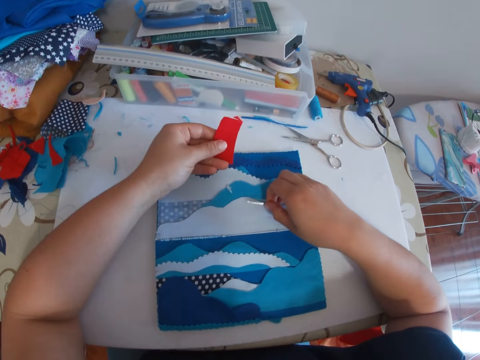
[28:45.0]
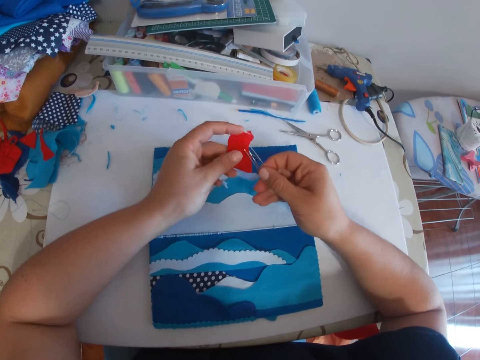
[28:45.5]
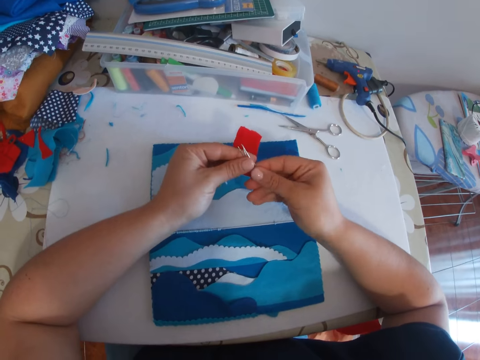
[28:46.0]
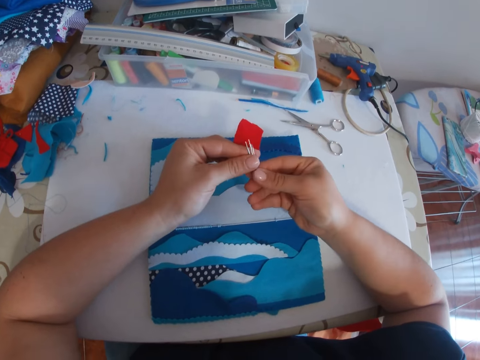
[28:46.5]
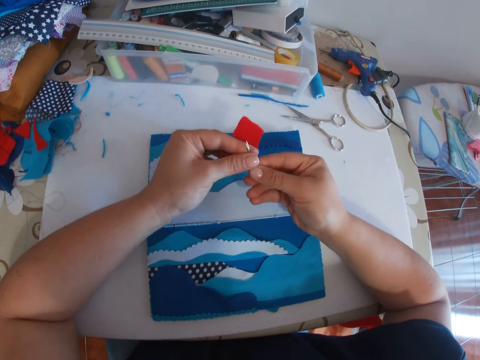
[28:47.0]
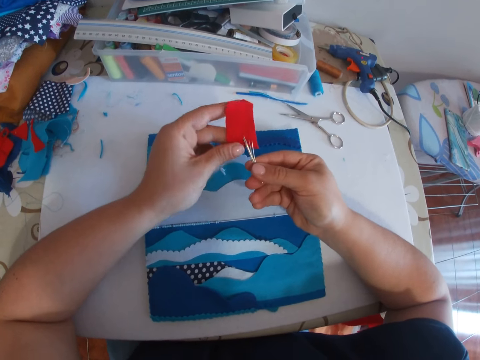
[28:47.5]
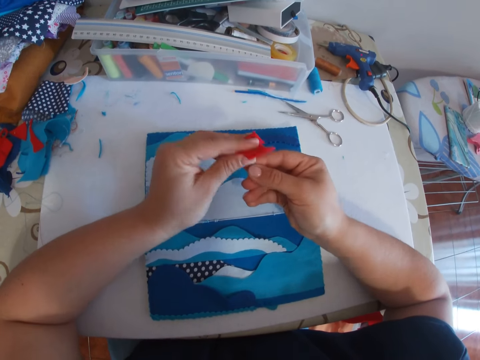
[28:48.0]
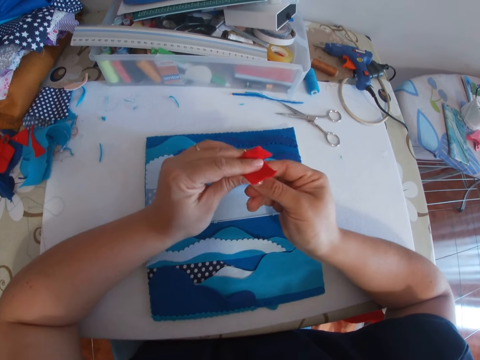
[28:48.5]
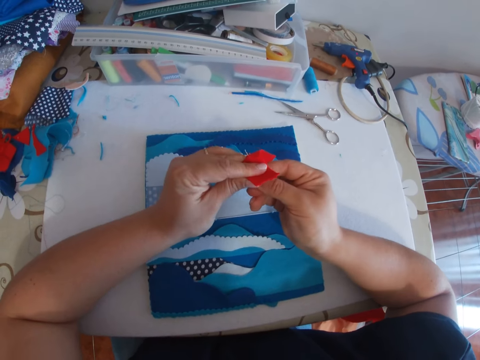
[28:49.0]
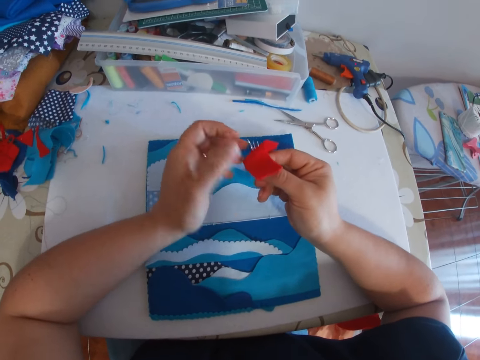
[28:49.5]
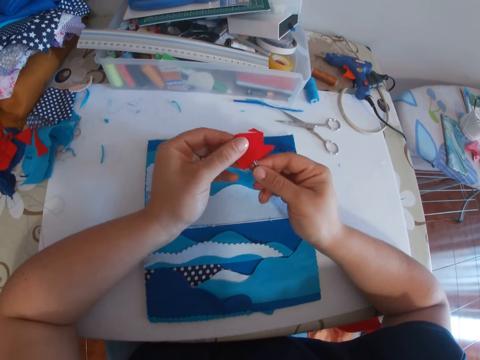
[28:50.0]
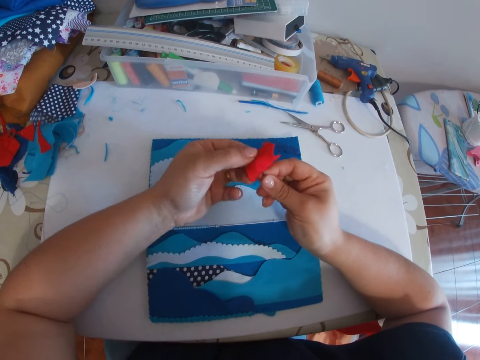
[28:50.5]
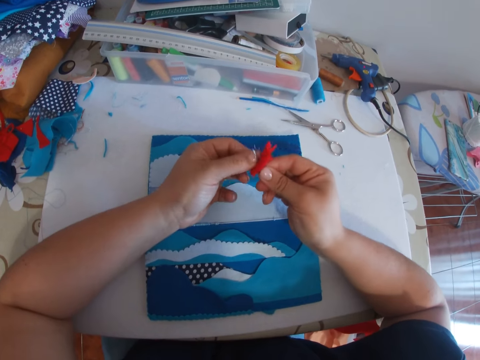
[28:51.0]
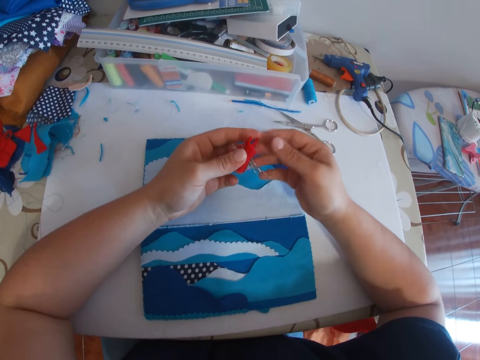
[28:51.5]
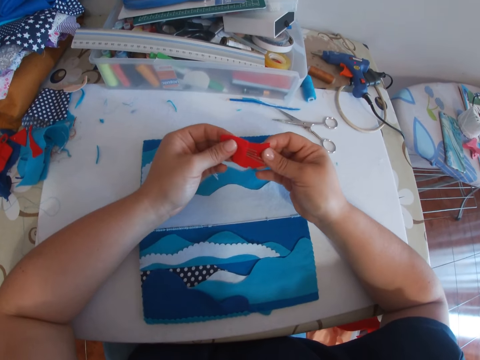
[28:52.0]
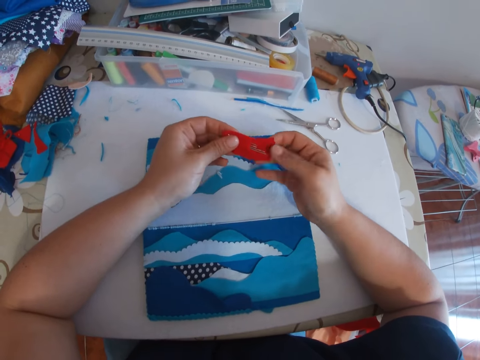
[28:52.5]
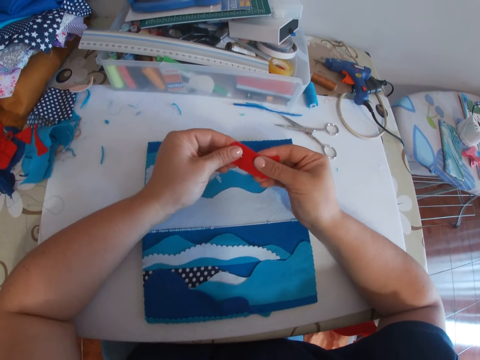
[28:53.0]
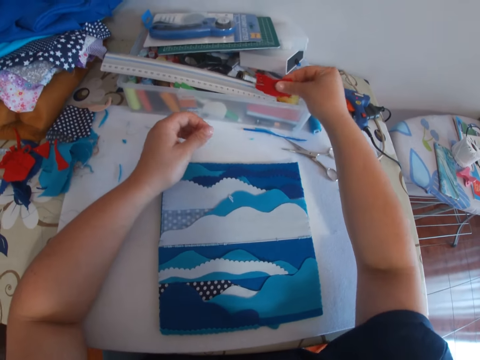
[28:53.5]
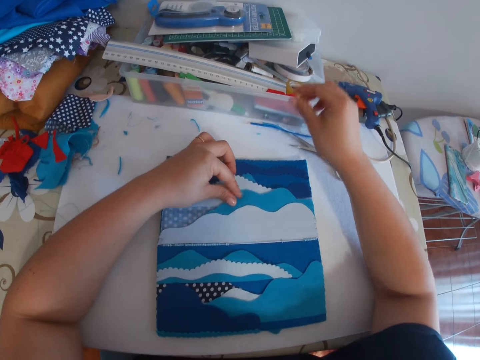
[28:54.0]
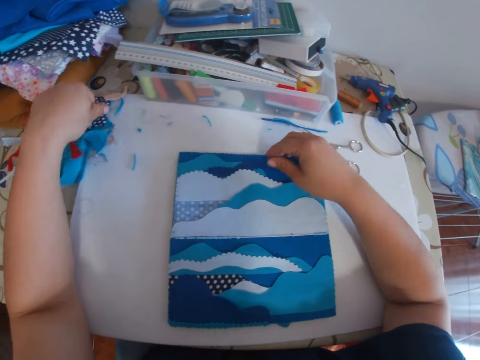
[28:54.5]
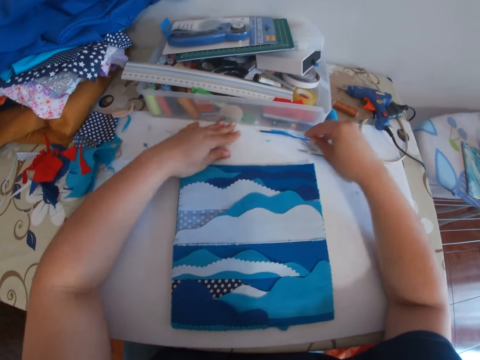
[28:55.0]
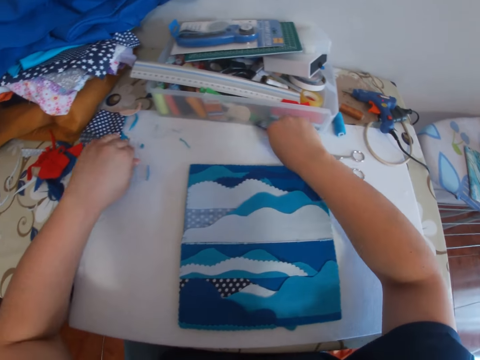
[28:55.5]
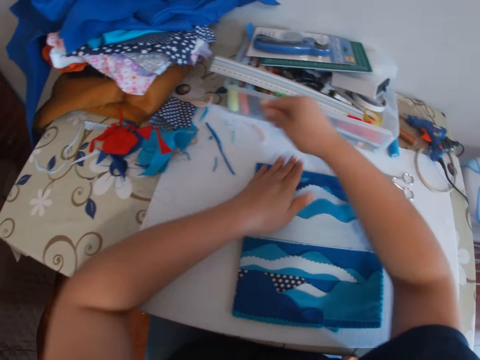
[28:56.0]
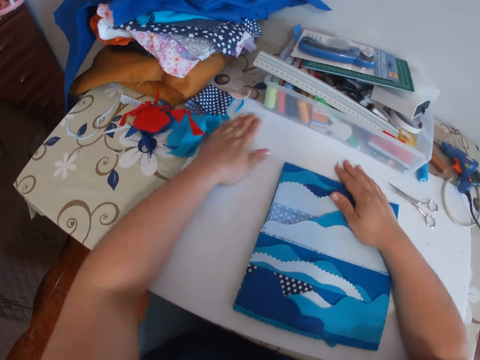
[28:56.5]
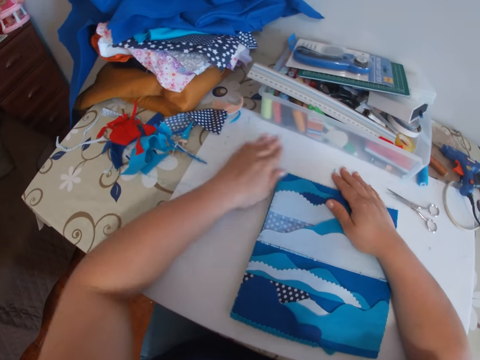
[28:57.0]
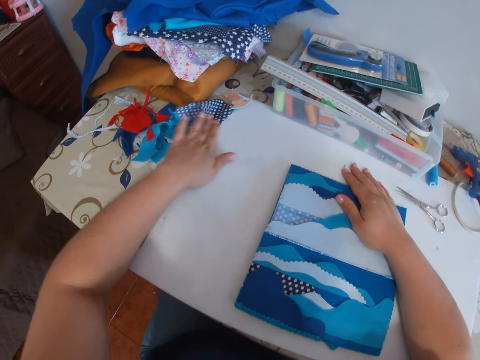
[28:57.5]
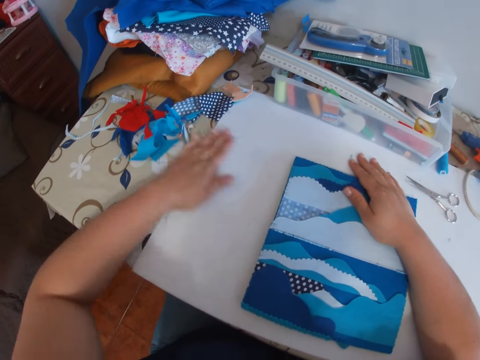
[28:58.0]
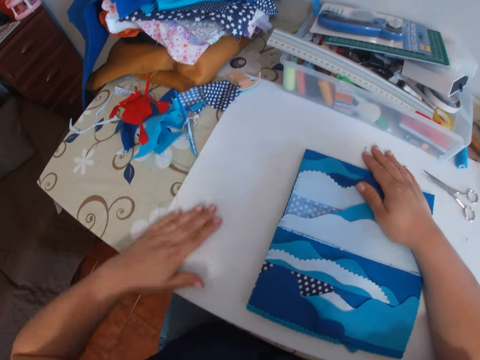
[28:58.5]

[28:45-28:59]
The camera wearer picks up the needles on the craft with her right hand. She holds the needles with both hands. She puts the needles into the piece of cloth. She straightens the cloth with both hands. She puts the piece of cloth on the plastic container. She picks up a thread or piece of cloth from the top of the craft. She throws the piece of cloth. She puts her hands on the table. She brushes away the pieces of cloth on the table with both hands. She wipes the top of the table.

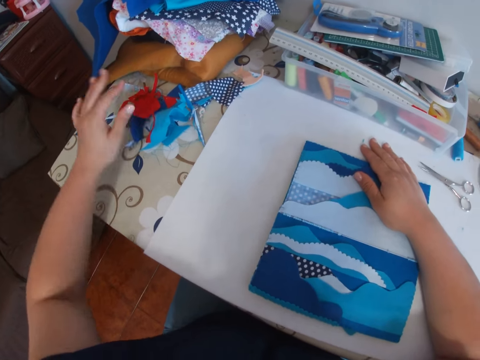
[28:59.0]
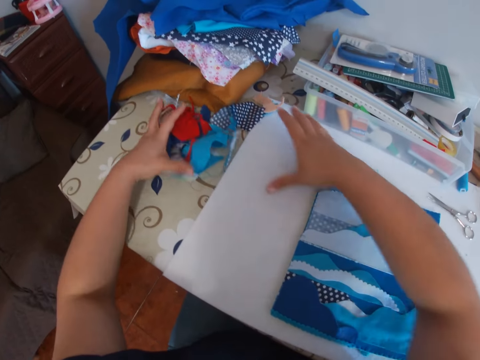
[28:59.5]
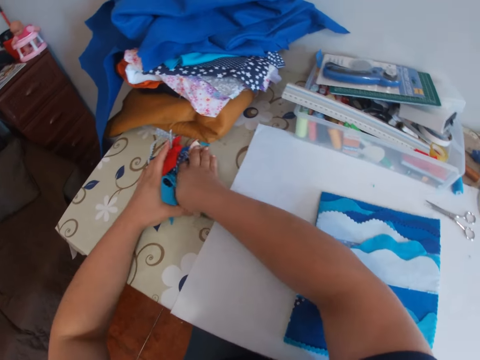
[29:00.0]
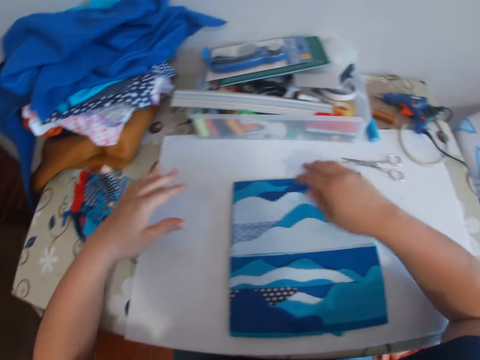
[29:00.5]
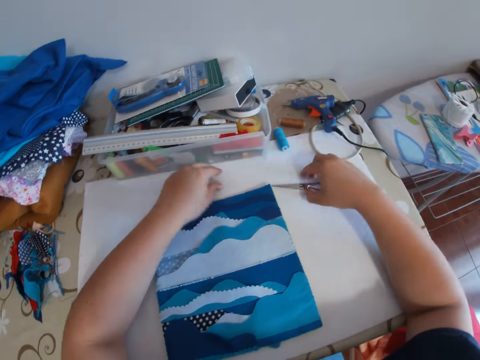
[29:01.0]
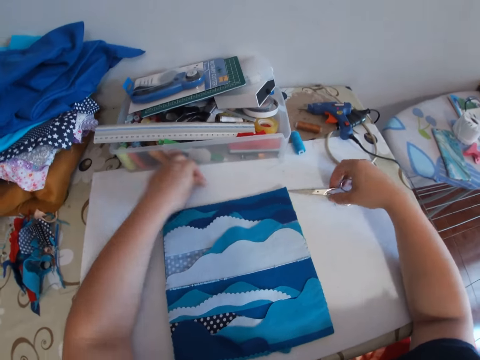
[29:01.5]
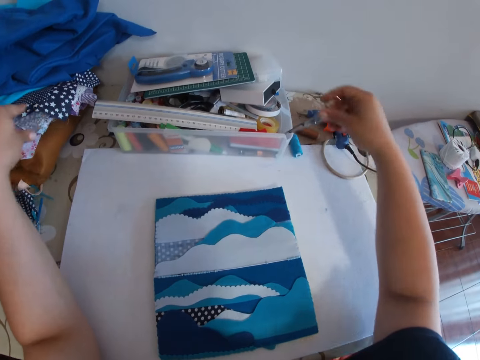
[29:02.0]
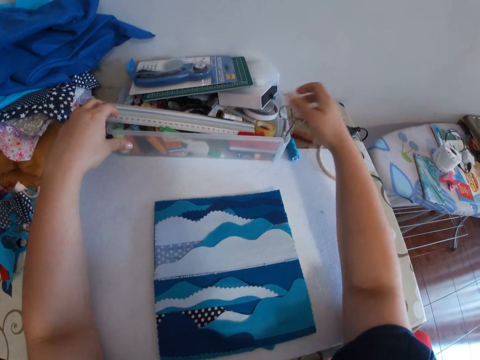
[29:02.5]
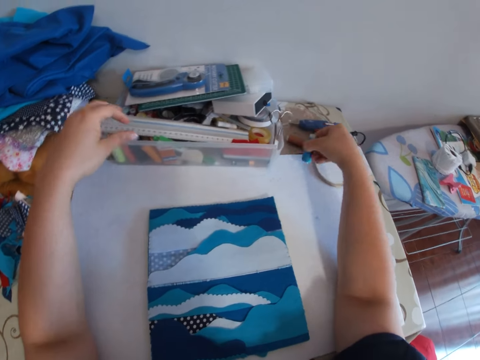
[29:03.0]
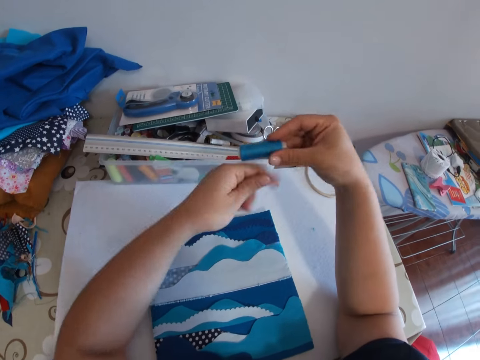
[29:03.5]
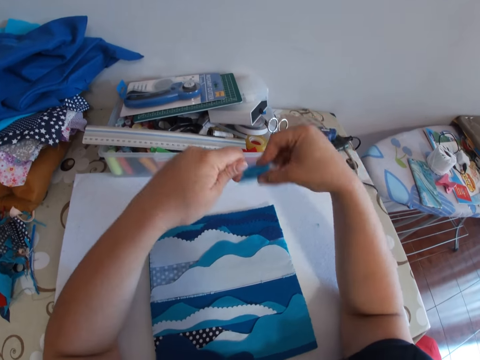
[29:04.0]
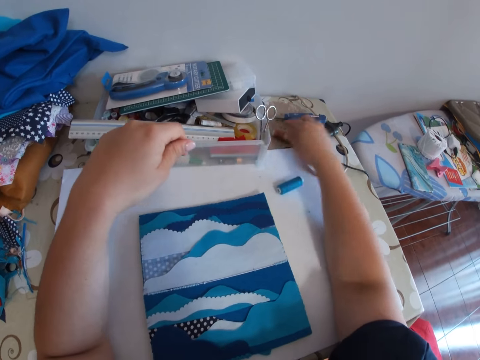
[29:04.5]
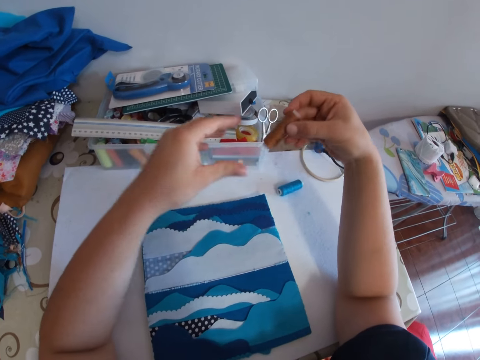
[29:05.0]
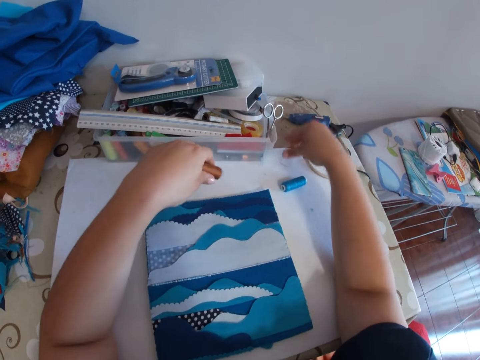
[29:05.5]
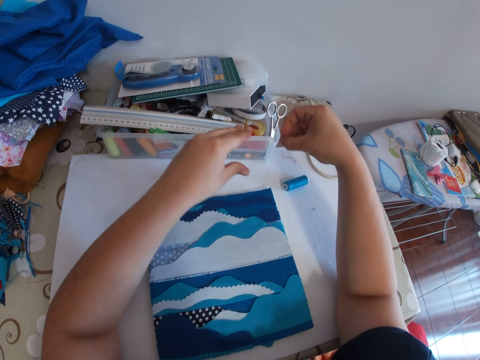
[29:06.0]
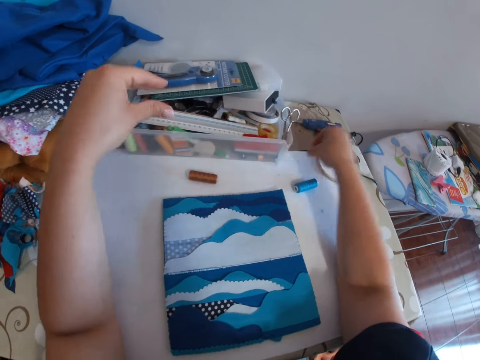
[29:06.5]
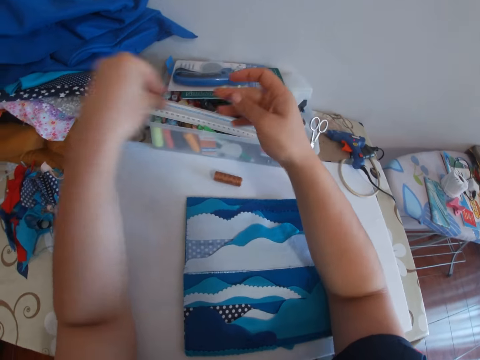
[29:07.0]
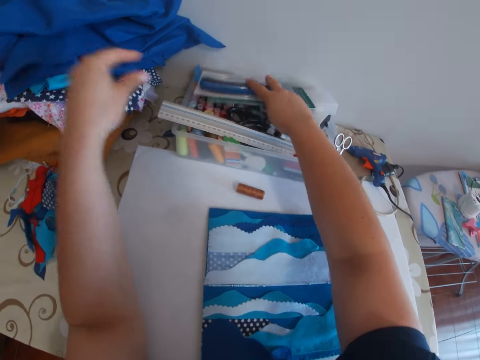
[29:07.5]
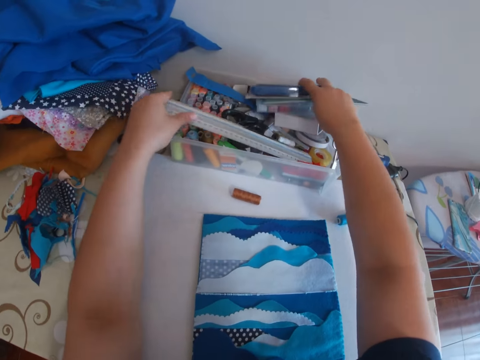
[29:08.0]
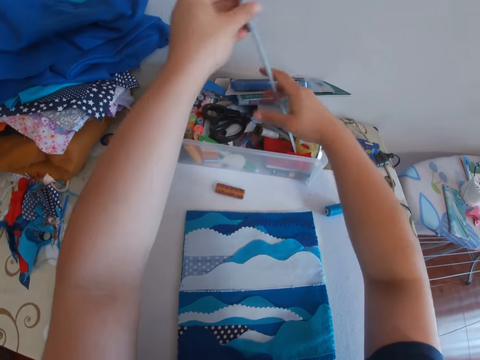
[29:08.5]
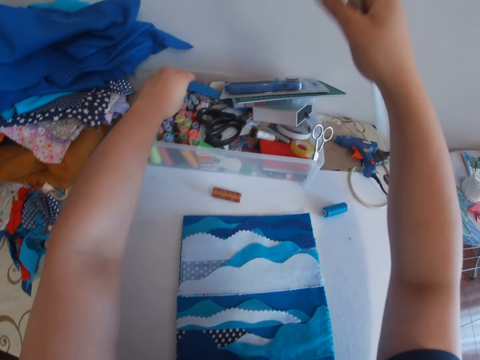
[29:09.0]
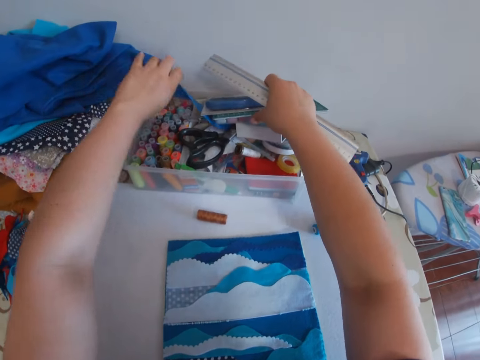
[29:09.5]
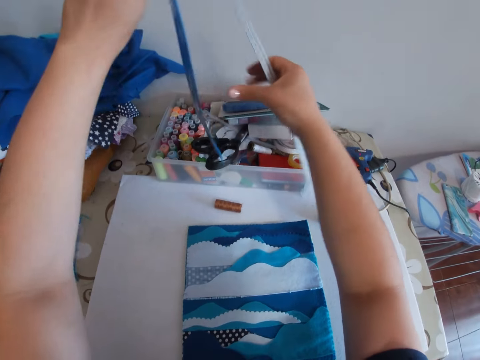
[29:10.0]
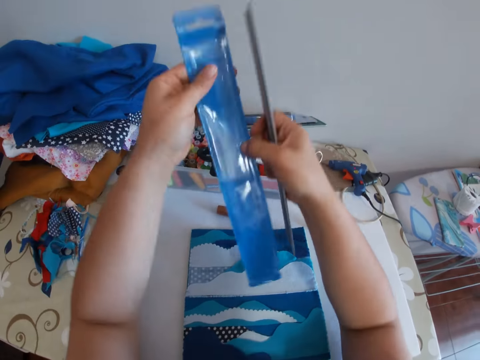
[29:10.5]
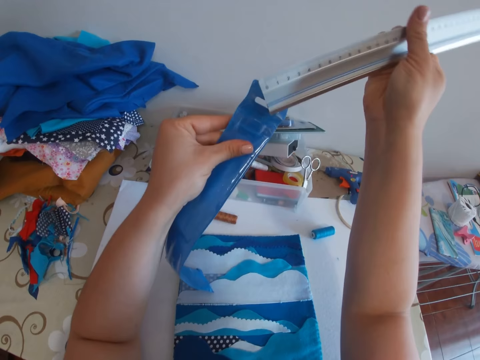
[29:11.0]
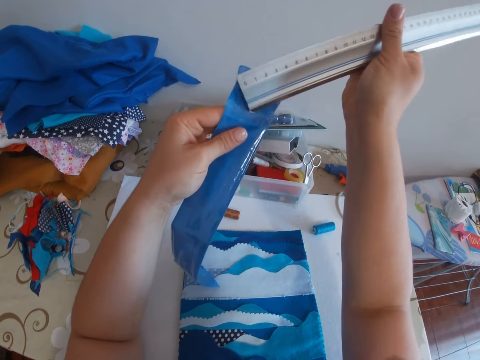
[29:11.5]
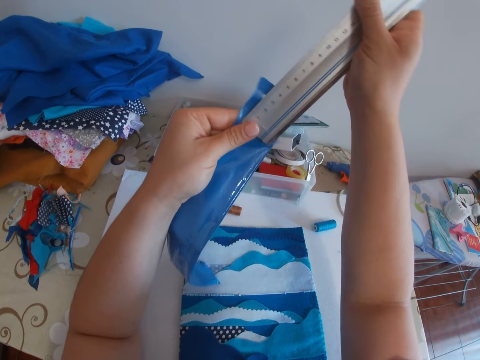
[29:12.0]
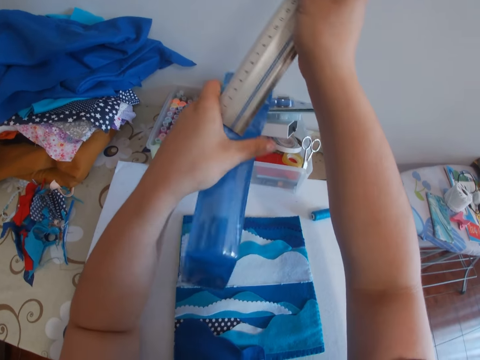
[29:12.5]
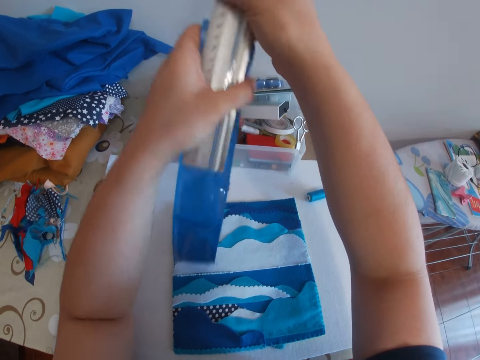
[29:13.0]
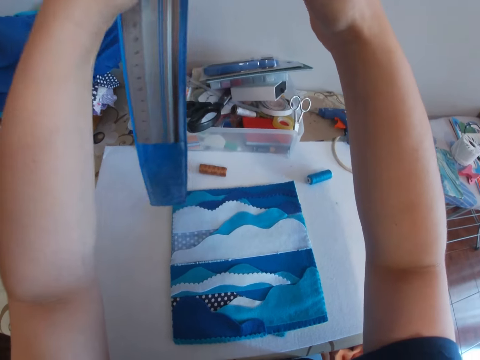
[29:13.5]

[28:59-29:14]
The camera wearer gathers the pieces of cloth with both hands. She moves a pair of scissors with her right hand, touches the scissors, and picks up the scissors with her right hand. She picks up a piece of thread from the table with her left hand. She places the scissors into a box. She picks up a thread with her right hand and holds the thread. She rolls the thread on the cardboard with her left hand. She drops the thread on the table. She picks up another thread with her right hand. She puts the thread in her left hand. She holds the thread with her two hands. She puts the thread on the table. She picks up a piece of thread or cloth with her right hand. She puts the piece in her left hand. She holds the piece with the other hand. She throws the piece on the other side. She moves a cutter from the top of the box. She holds a plastic wrapper. She picks up a ruler with her left hand. She holds the ruler. She holds the ruler with the other hand. She puts the ruler in her right hand. She carries the ruler. She picks up the case of the ruler with her left hand. She pulls the plastic wrapper. She holds the case of the ruler with both hands. She puts the ruler into the case.
